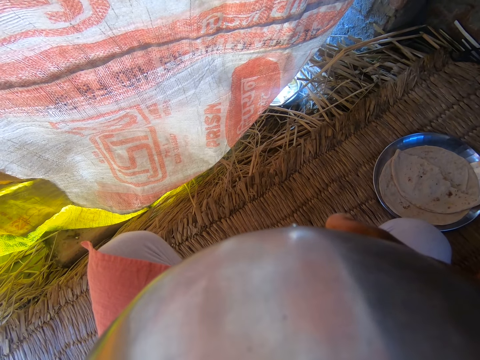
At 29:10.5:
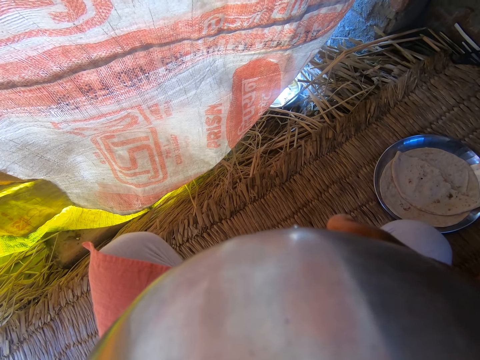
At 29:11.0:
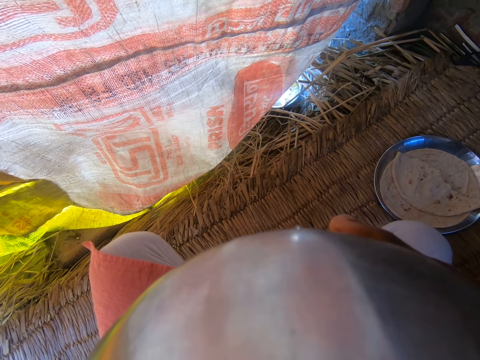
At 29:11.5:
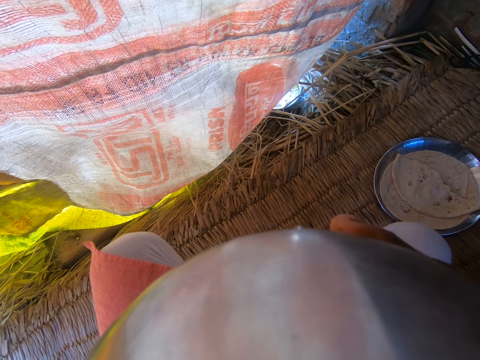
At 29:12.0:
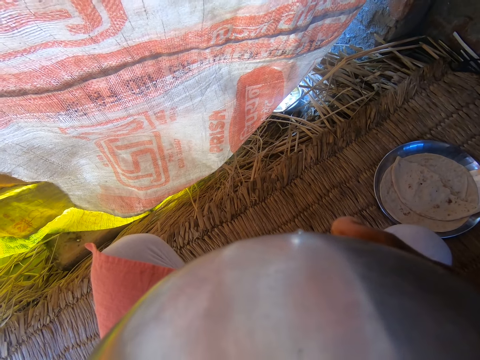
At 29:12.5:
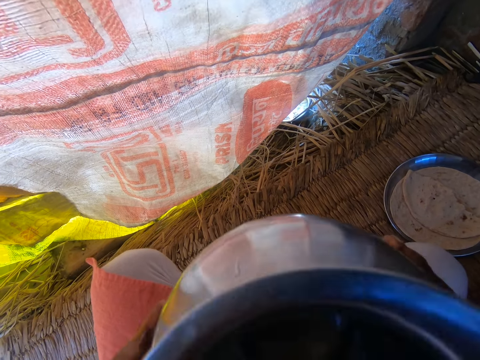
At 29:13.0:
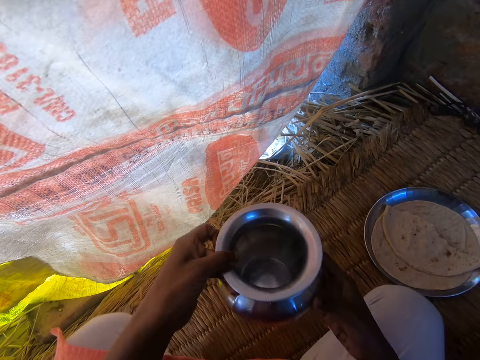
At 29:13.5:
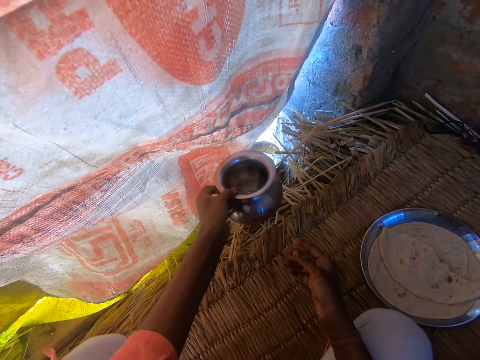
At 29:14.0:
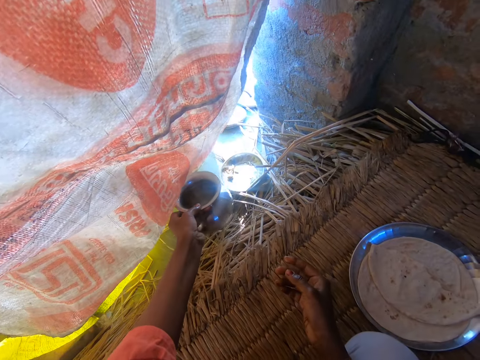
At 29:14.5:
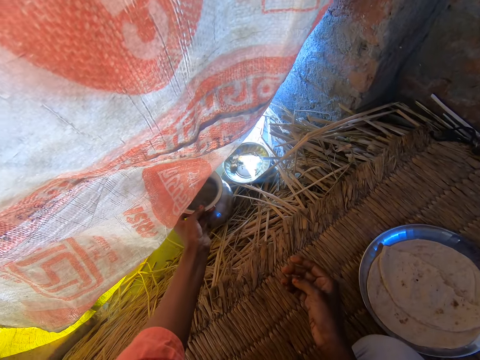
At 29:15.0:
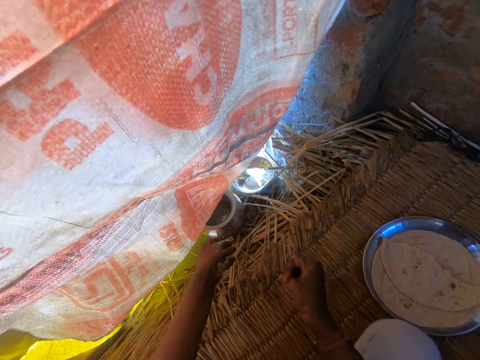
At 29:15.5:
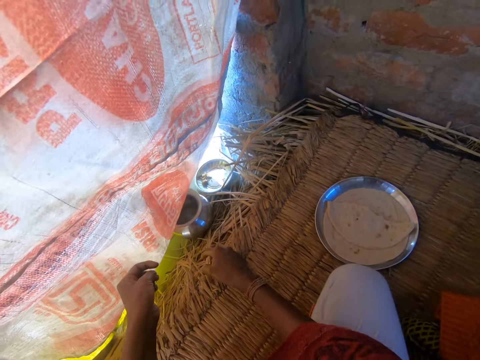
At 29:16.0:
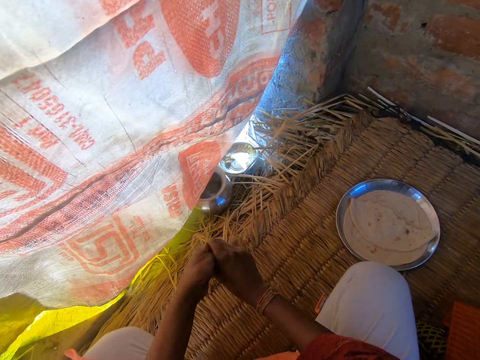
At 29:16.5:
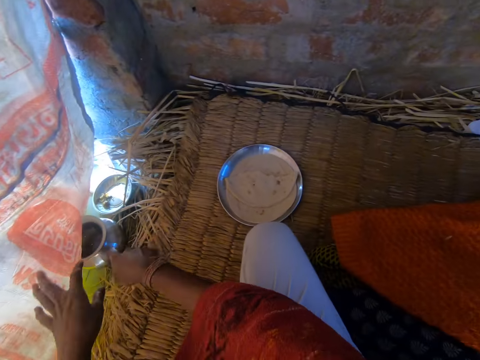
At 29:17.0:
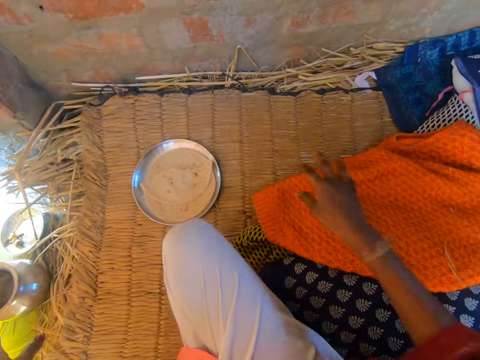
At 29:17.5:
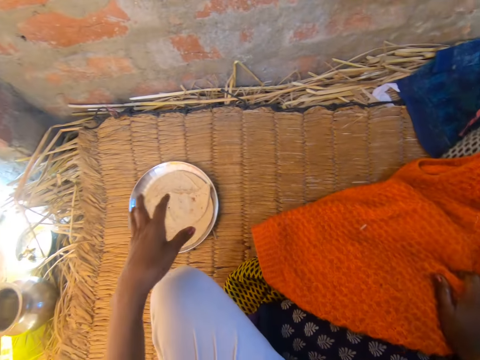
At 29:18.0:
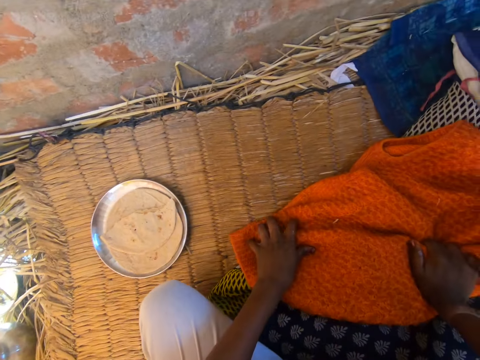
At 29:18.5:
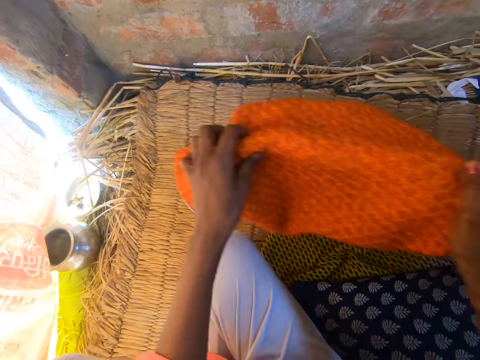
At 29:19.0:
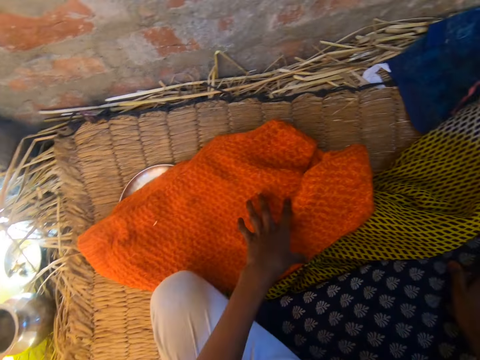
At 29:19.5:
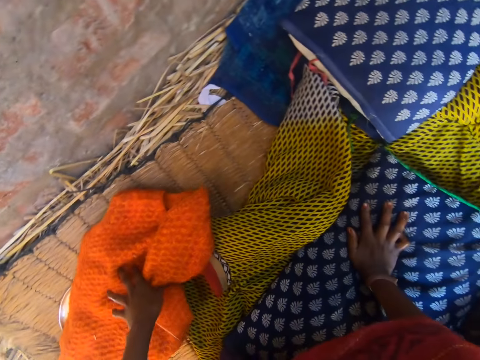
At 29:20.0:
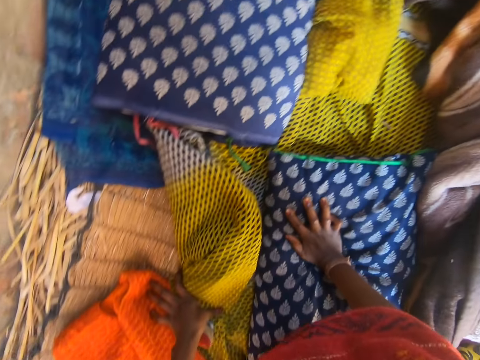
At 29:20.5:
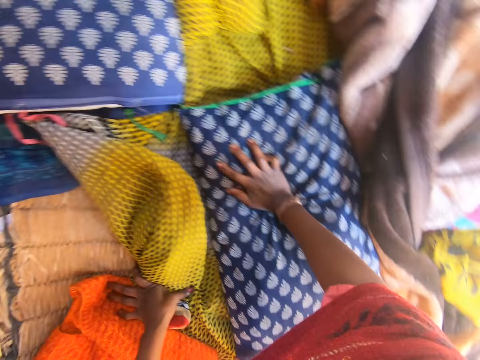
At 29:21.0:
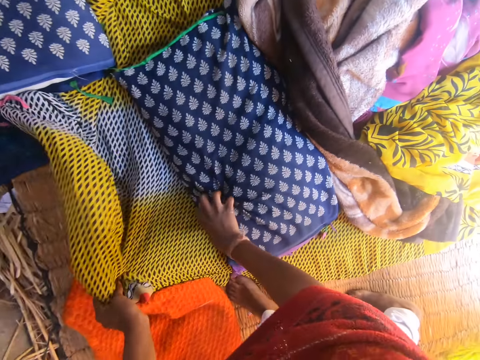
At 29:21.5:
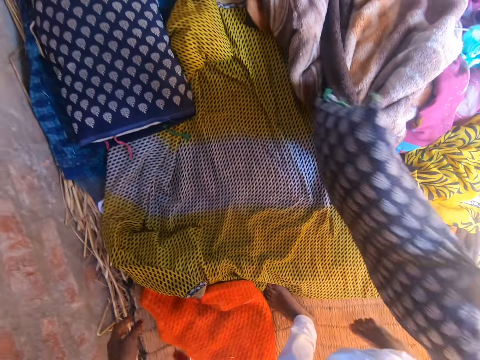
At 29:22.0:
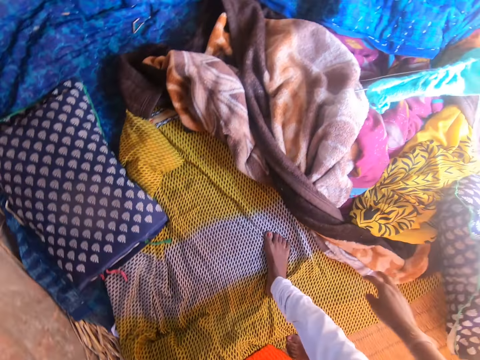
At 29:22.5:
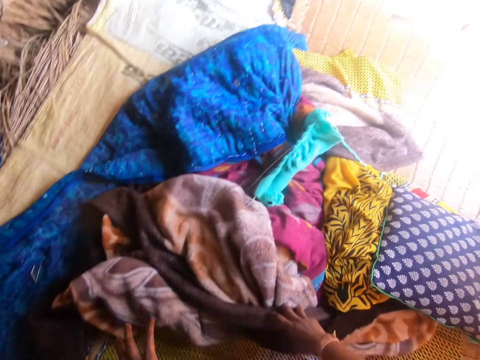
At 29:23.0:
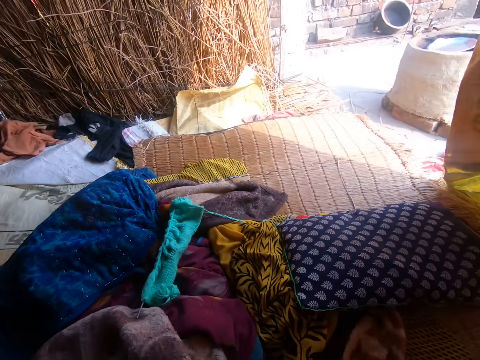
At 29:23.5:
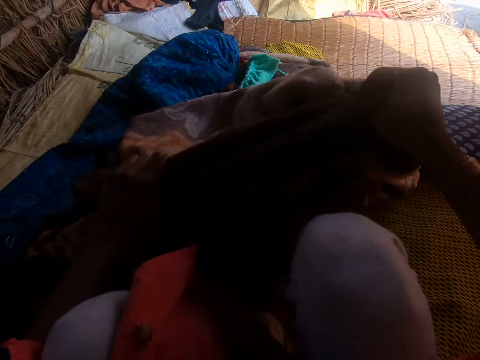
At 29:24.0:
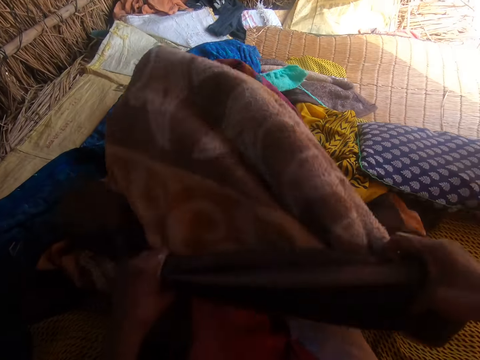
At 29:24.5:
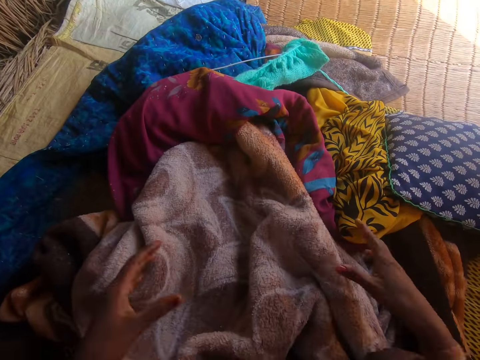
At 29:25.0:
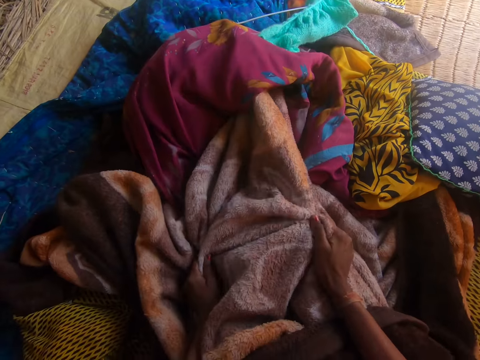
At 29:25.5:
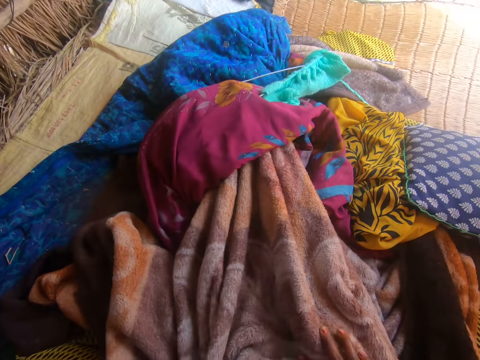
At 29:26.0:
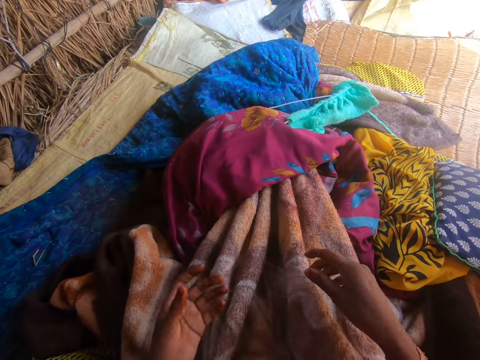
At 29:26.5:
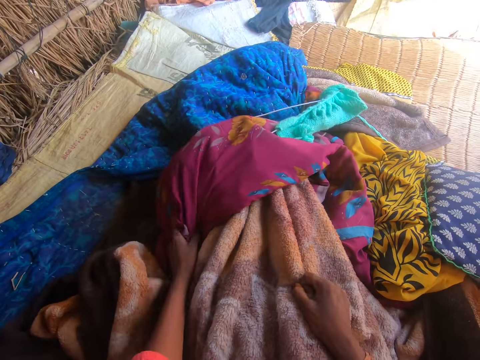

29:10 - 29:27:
The camera wearer drops the bowl of water on the ground with her left hand. She shakes both hands. She holds a wrapper with both hands. She spreads beddings. She drops the wrapper on the plate of chapati with both hands. She places her right hand on a pillow. She stands up. She raises the pillow with her right hand. She walks on the beddings. She drops the pillow on the floor. She grabs a blanket with her right hand. She sits on a mat. She covers herself up with the blanket with both hands. She rubs both hands on the blanket.

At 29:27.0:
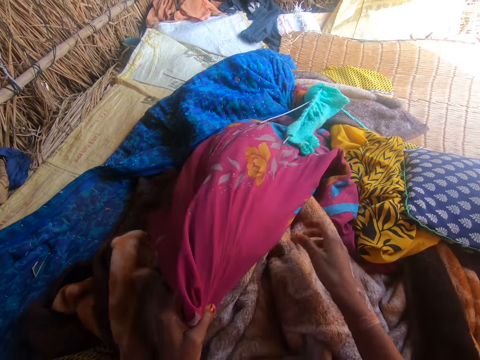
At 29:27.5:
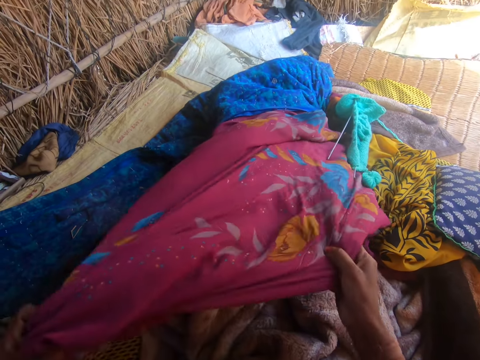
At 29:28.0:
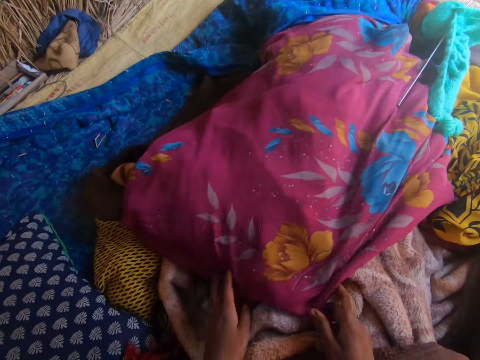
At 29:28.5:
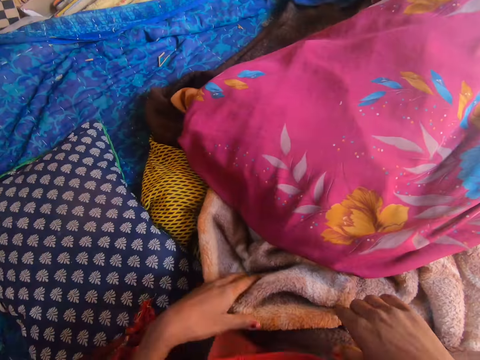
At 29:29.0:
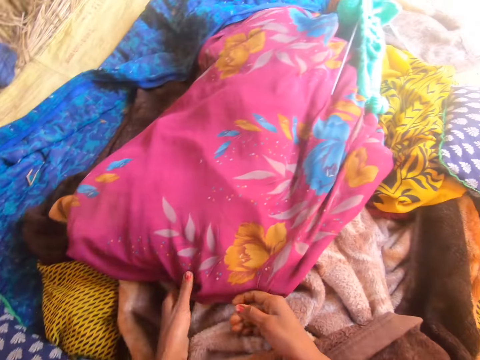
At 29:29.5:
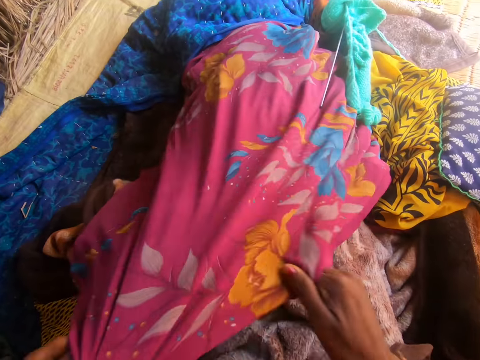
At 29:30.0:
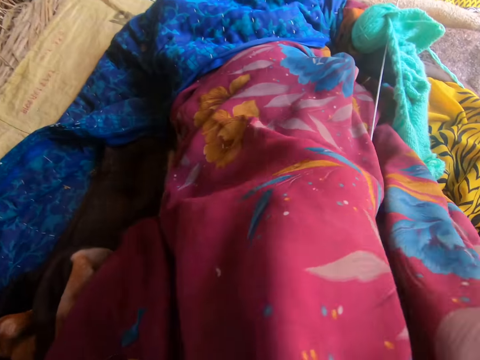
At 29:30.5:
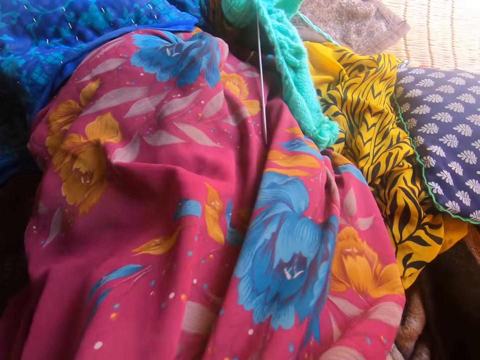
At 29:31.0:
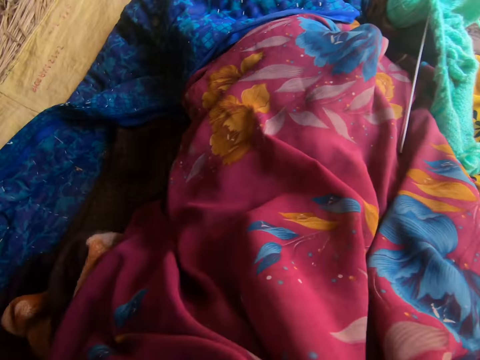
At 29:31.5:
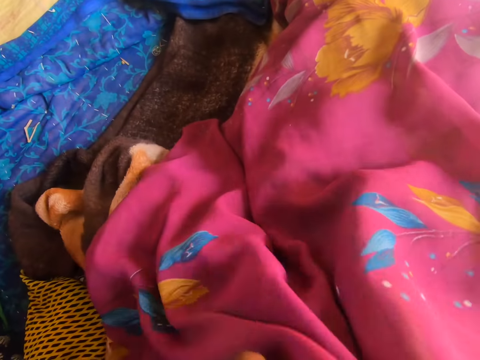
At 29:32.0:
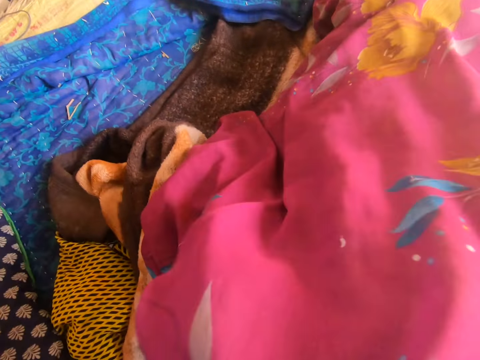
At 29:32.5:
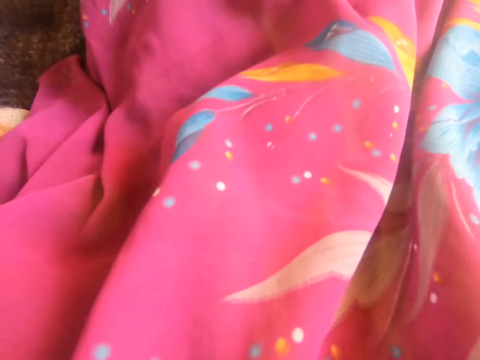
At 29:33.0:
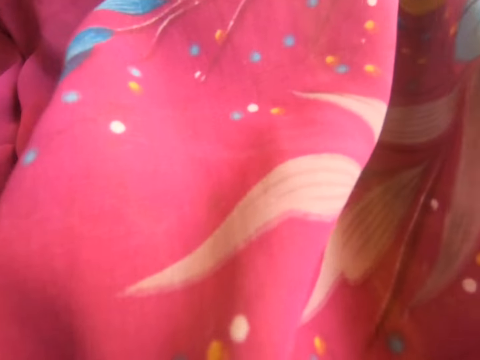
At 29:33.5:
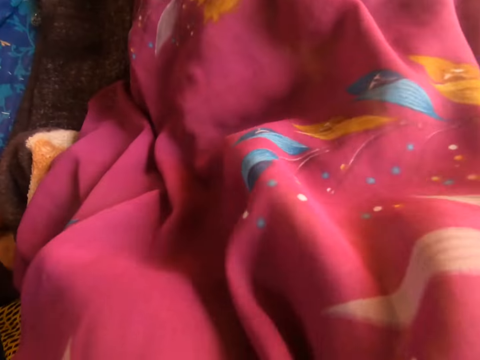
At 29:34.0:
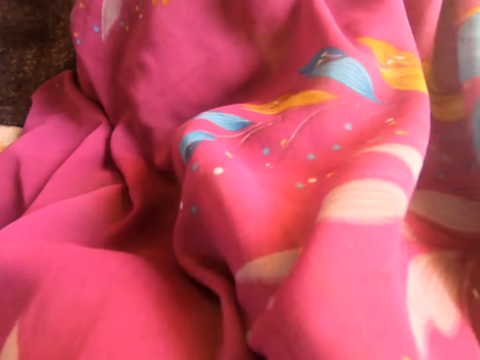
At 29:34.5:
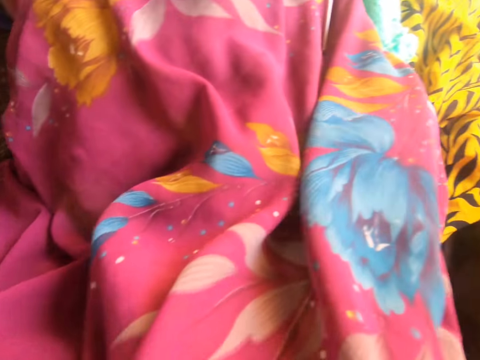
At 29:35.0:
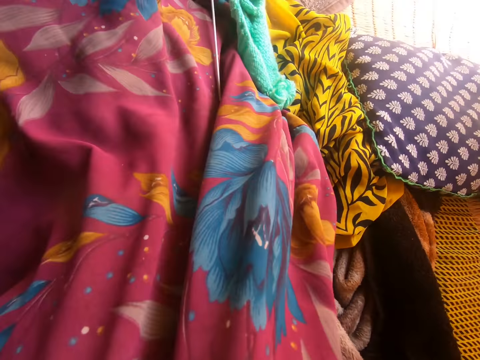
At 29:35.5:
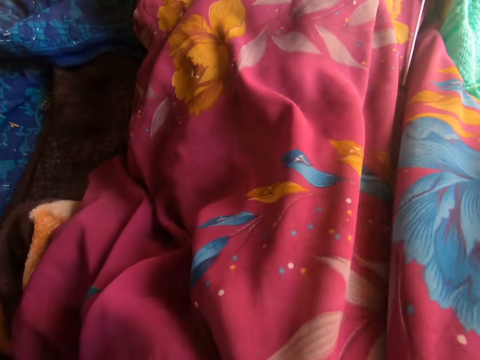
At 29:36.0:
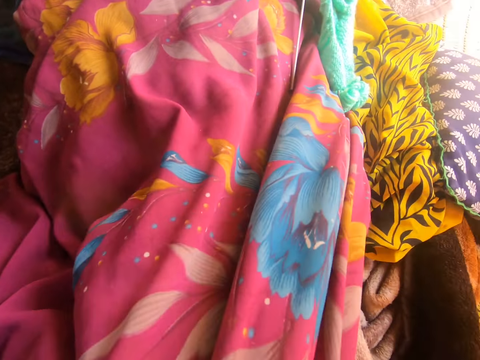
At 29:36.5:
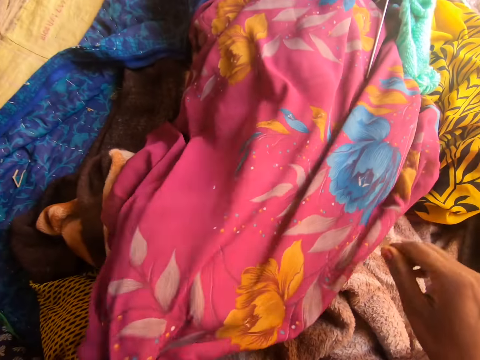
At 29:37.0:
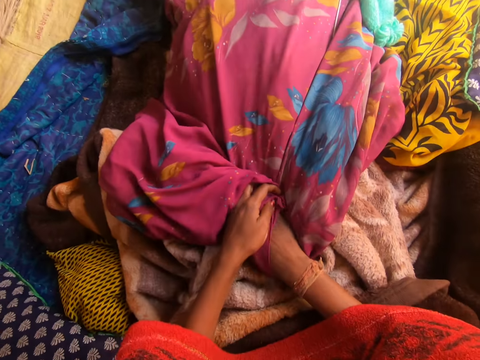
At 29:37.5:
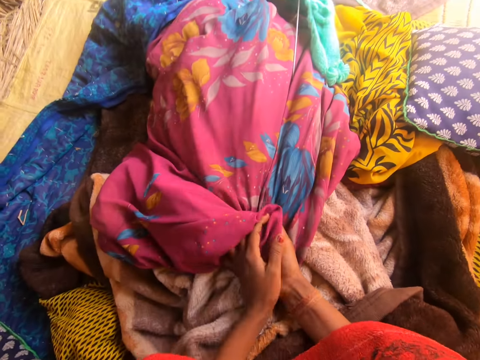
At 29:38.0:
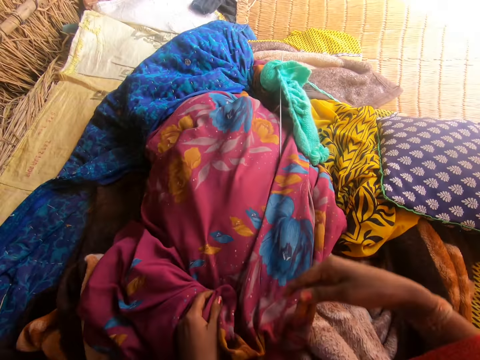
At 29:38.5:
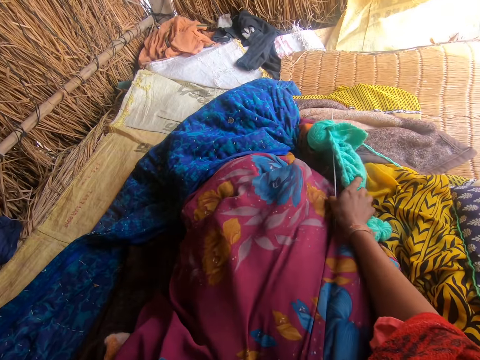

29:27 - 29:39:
The camera wearer picks up a wrapper from a pile of clothes with her left hand. She pulls the wrapper with both hands. She places the wrapper on the blanket with both hands. She spreads out the wrapper on the blanket with both hands. She rubs both palms on the wrapper.
